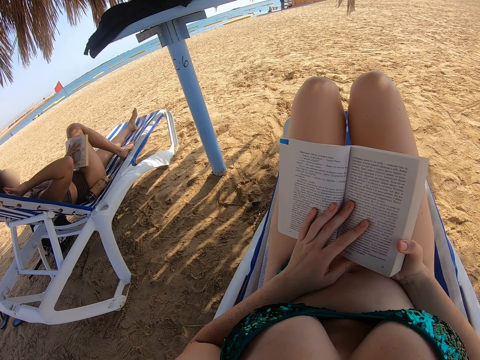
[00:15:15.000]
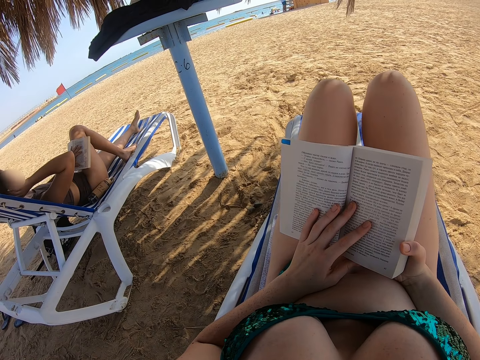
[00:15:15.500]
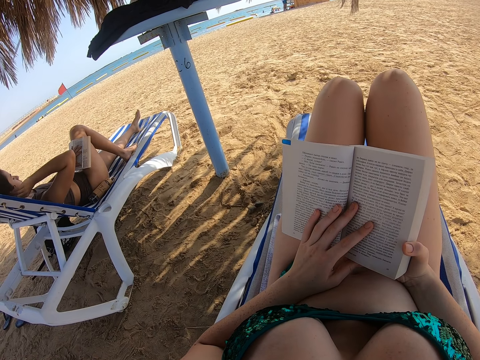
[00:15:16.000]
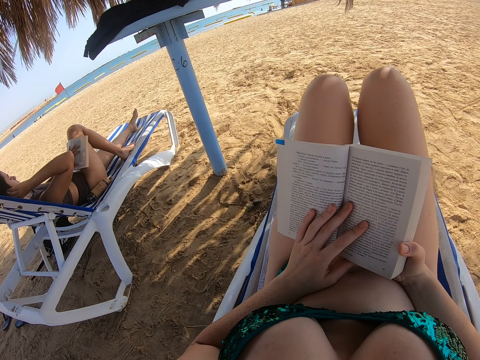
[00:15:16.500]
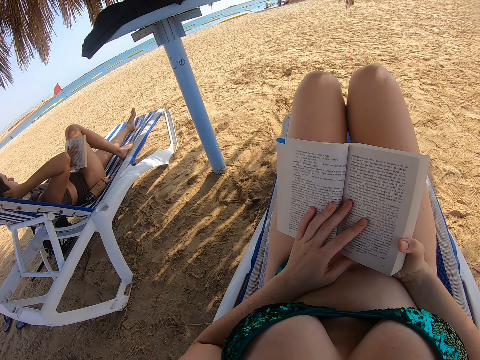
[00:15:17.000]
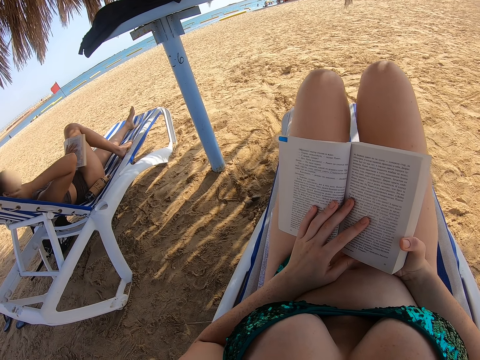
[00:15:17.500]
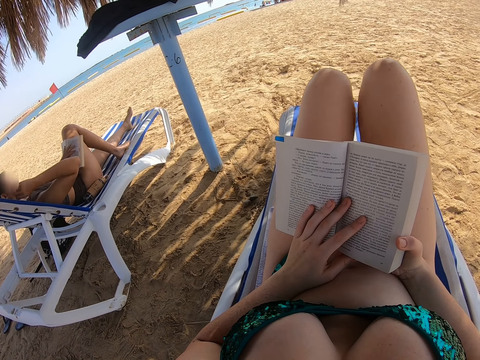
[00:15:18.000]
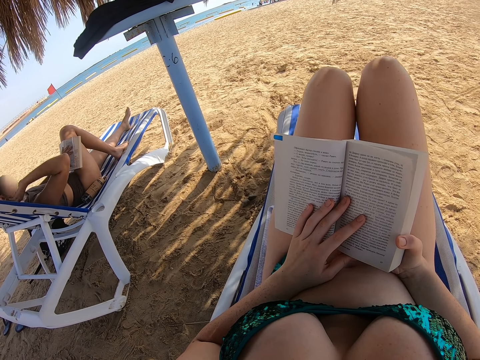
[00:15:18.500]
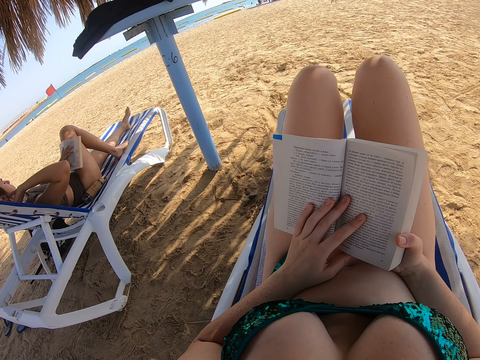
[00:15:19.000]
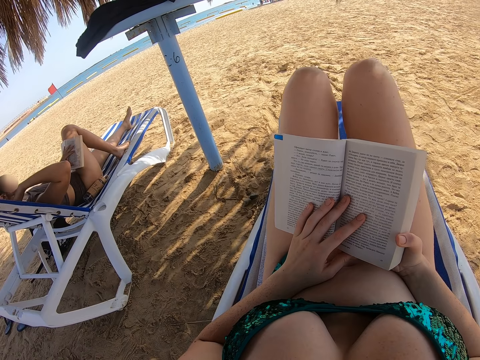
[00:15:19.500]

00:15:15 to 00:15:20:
The lady reads the book.

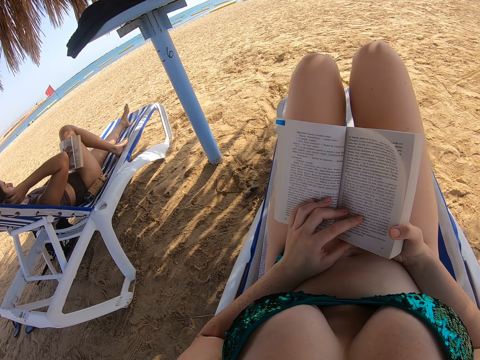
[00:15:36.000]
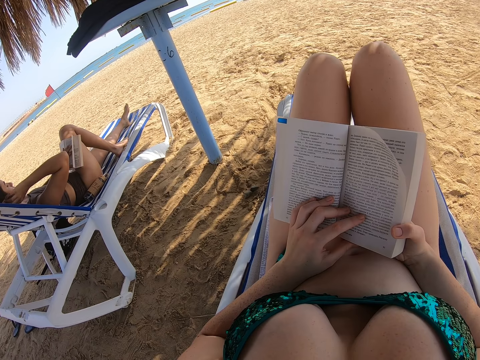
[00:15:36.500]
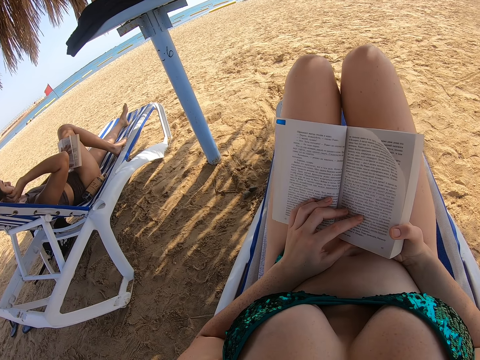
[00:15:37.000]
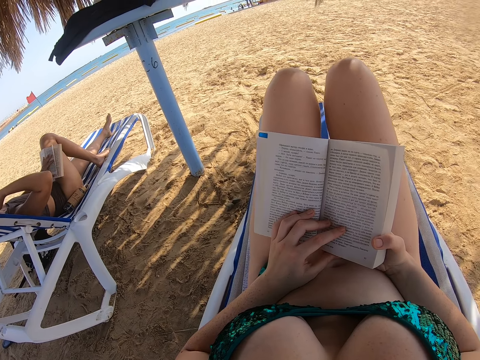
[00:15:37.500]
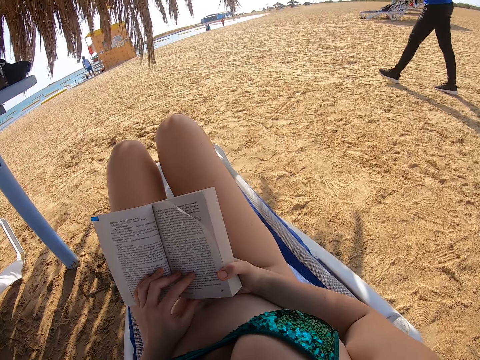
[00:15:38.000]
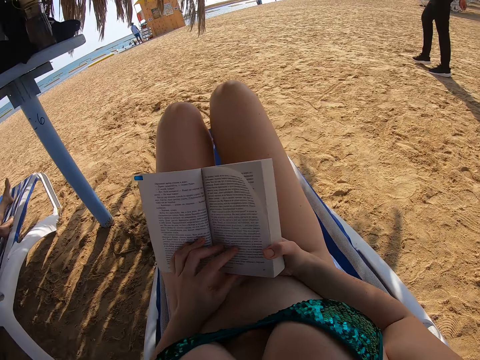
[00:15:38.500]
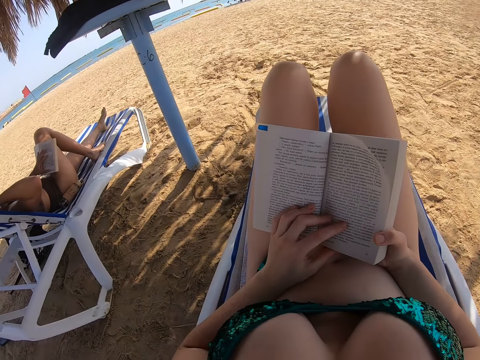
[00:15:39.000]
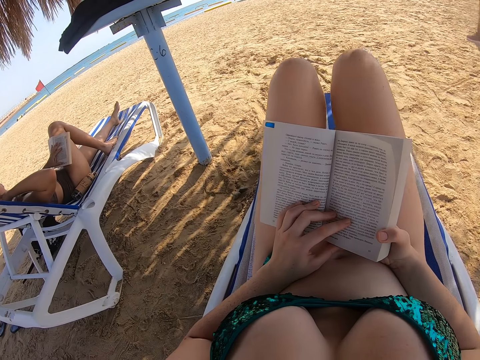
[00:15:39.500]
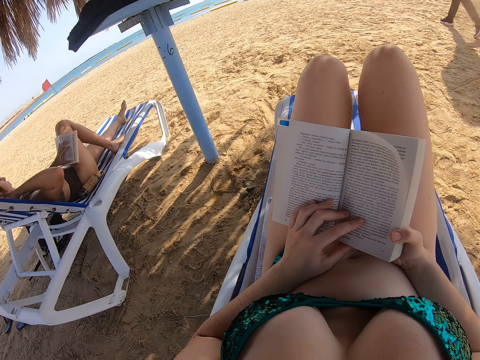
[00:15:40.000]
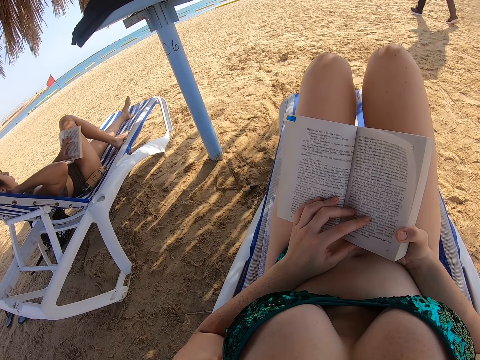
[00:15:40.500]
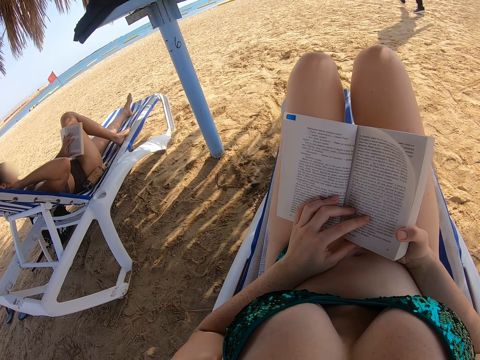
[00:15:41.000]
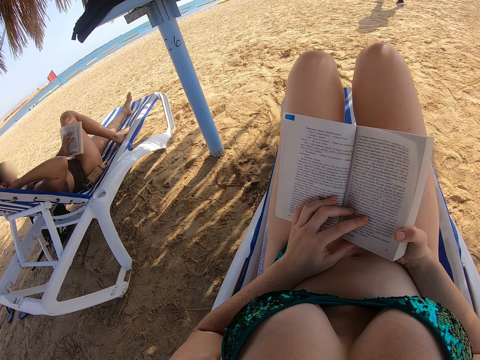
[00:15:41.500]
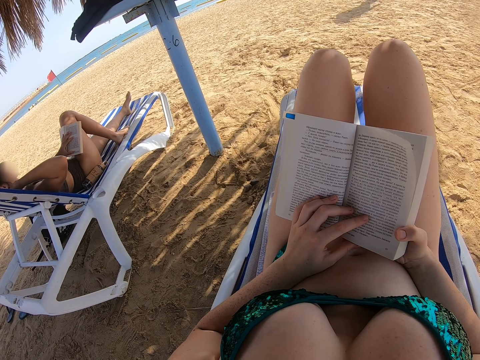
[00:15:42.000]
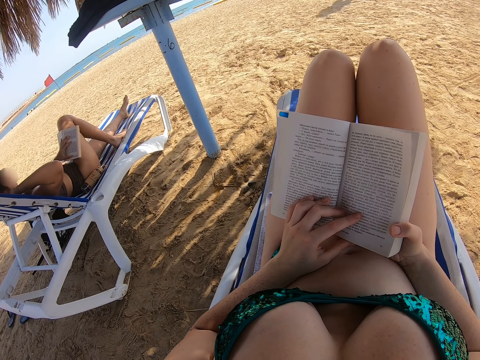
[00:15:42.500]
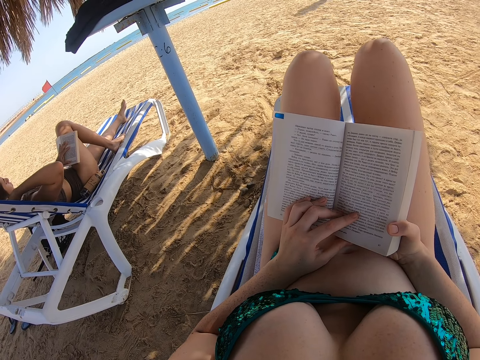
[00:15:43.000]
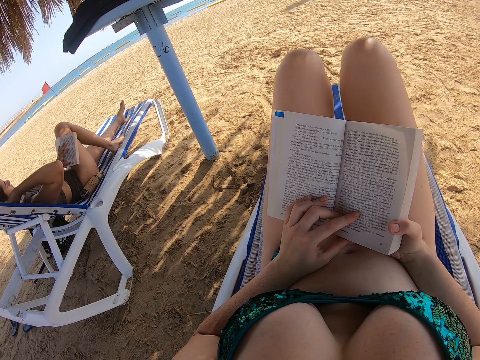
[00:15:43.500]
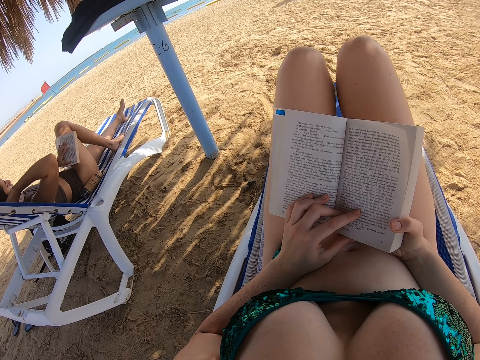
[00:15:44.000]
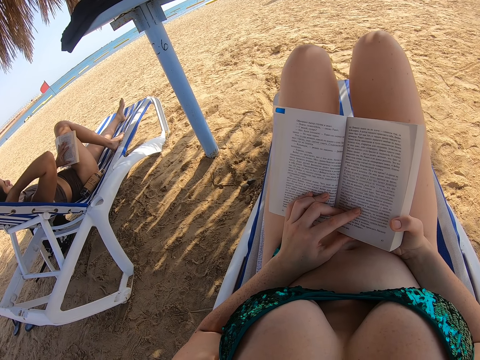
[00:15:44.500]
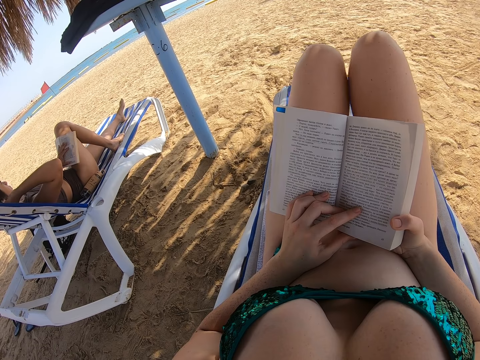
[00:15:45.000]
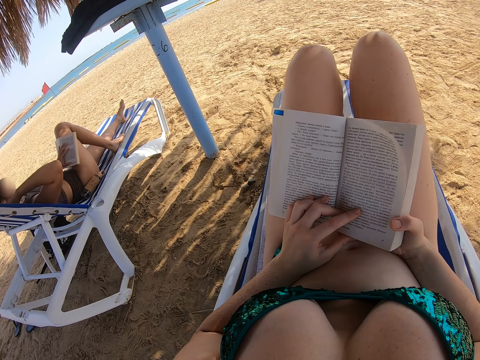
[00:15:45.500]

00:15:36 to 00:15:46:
The camera wearer turns around. A man walks to the beach. The camera wearer reads the book.

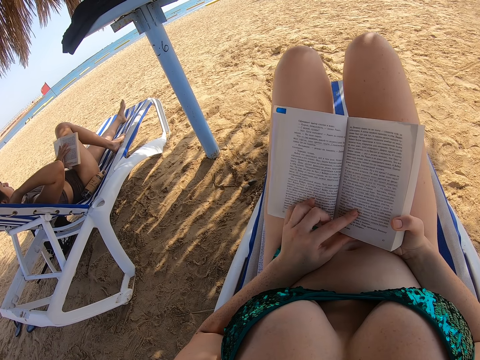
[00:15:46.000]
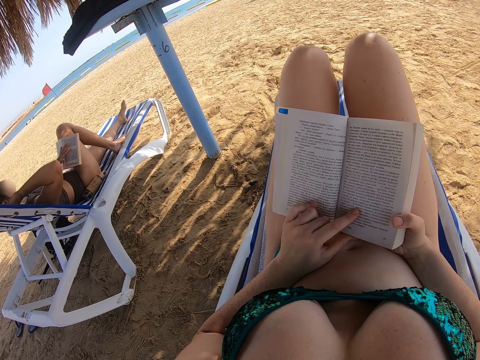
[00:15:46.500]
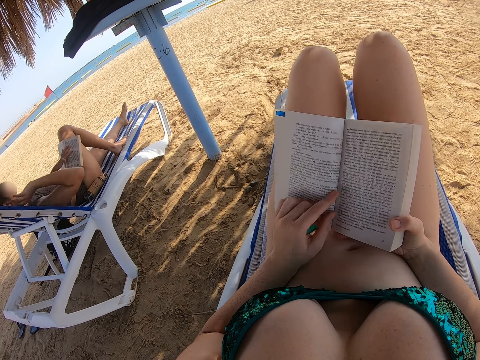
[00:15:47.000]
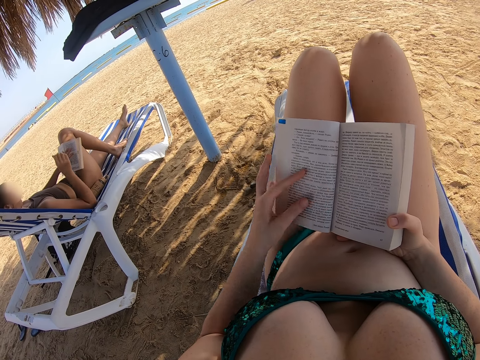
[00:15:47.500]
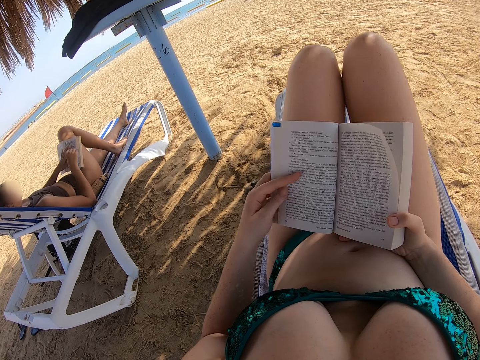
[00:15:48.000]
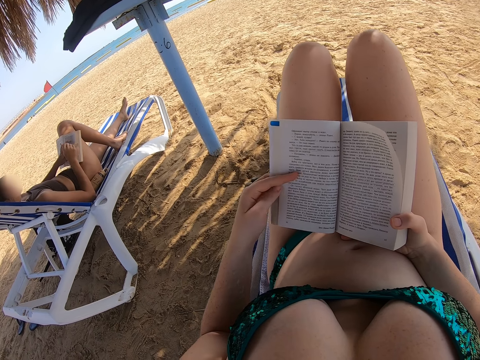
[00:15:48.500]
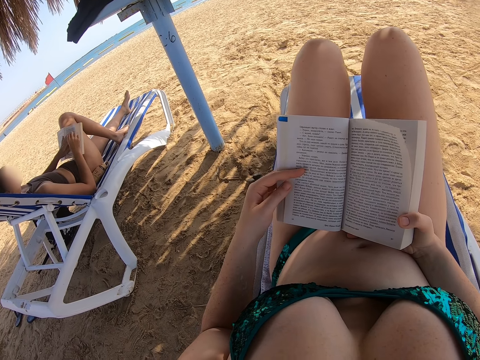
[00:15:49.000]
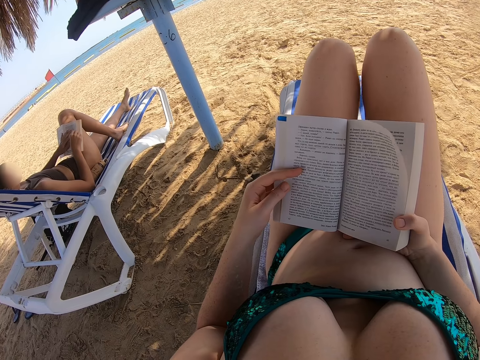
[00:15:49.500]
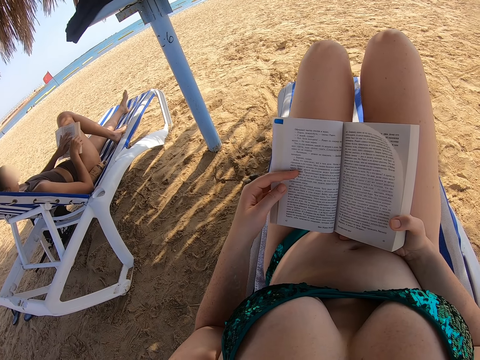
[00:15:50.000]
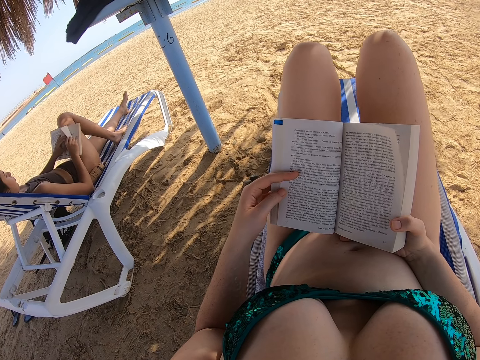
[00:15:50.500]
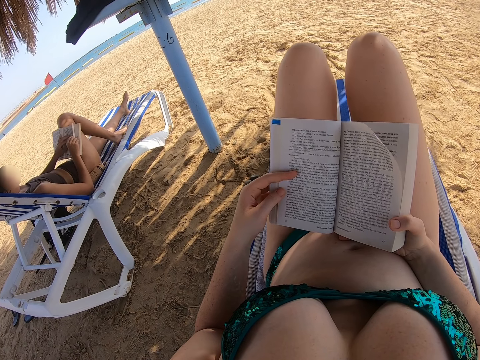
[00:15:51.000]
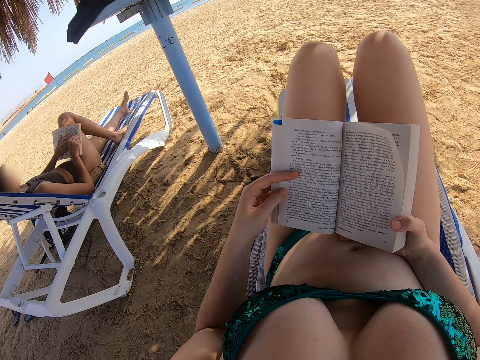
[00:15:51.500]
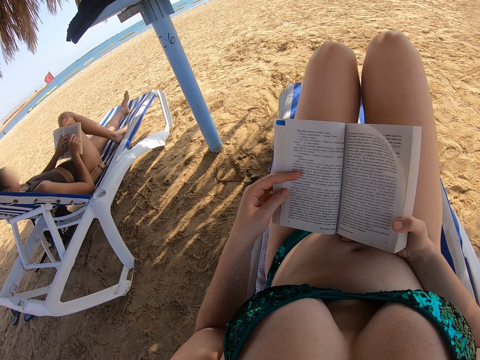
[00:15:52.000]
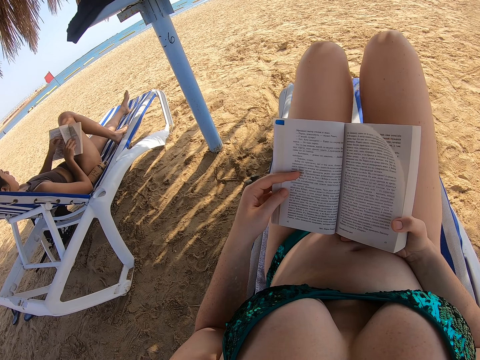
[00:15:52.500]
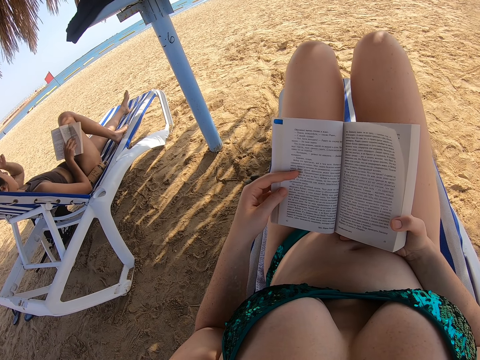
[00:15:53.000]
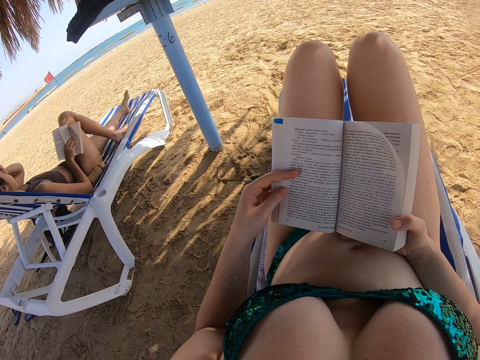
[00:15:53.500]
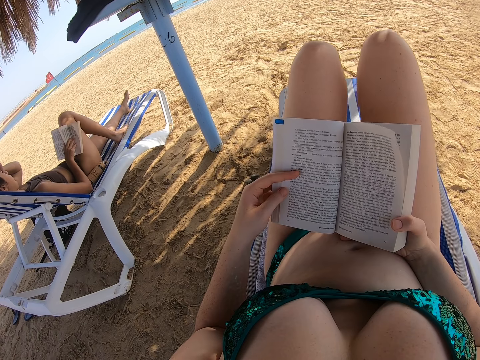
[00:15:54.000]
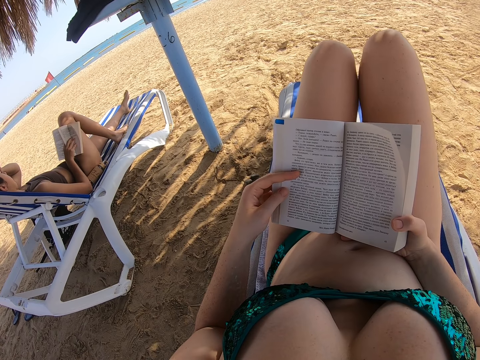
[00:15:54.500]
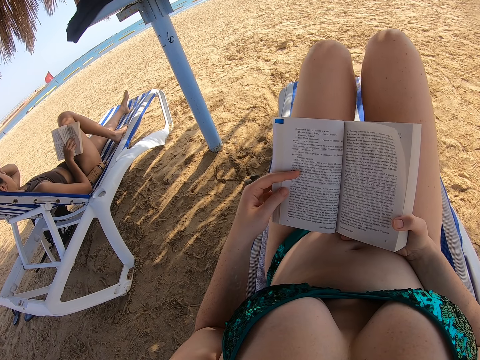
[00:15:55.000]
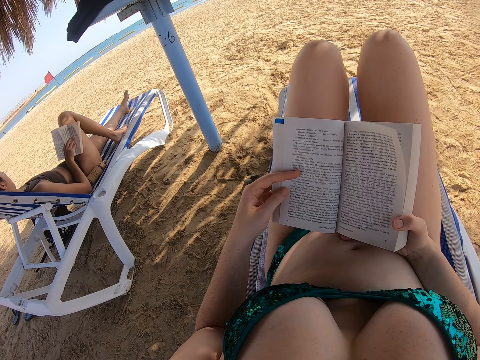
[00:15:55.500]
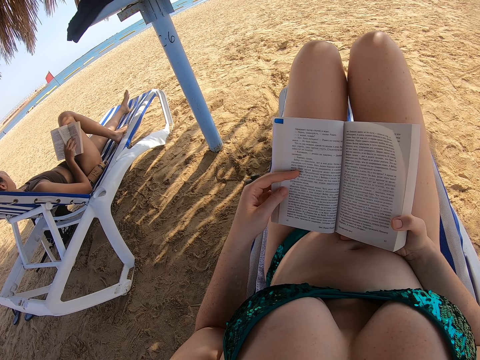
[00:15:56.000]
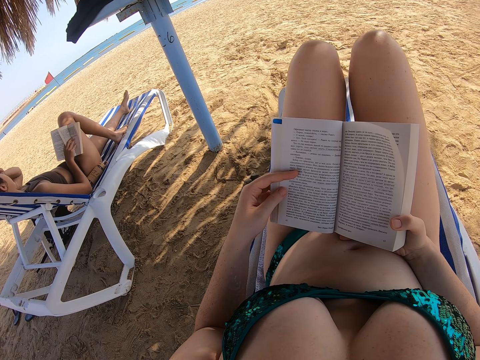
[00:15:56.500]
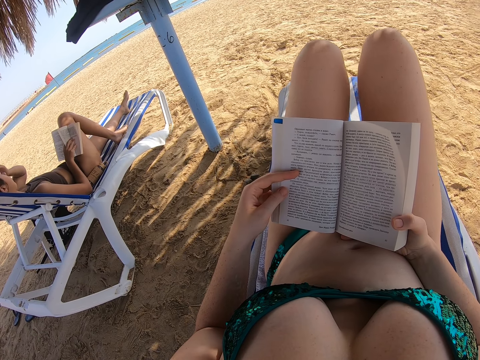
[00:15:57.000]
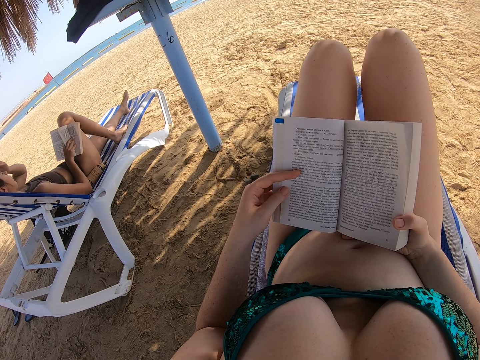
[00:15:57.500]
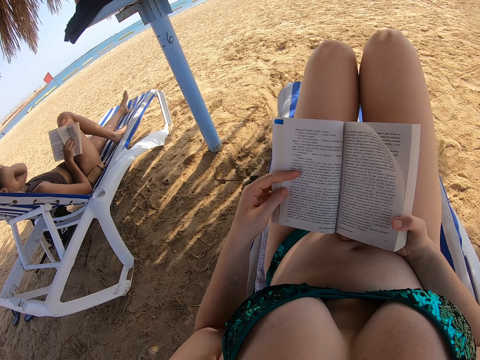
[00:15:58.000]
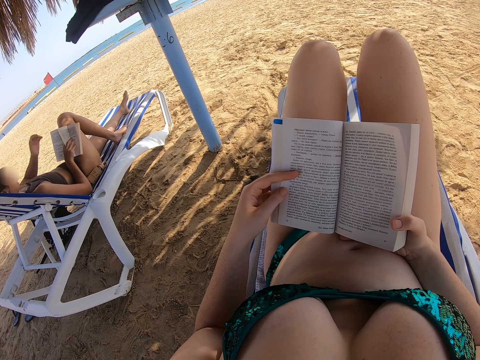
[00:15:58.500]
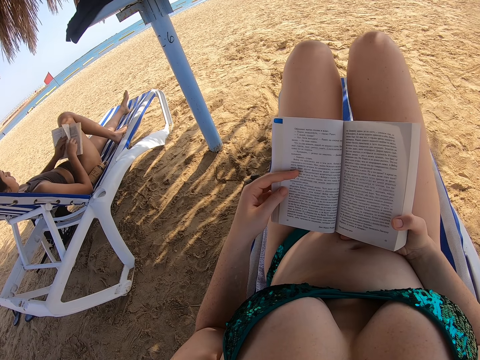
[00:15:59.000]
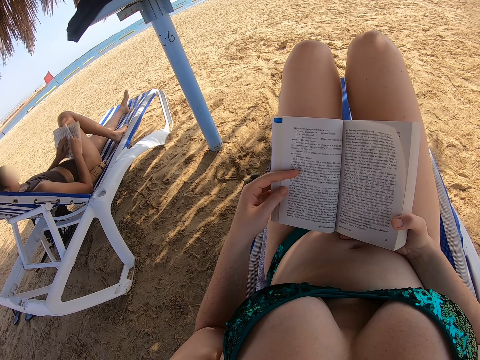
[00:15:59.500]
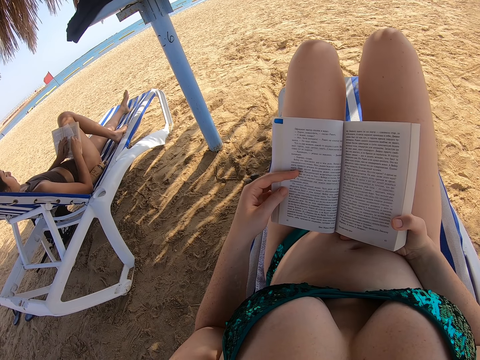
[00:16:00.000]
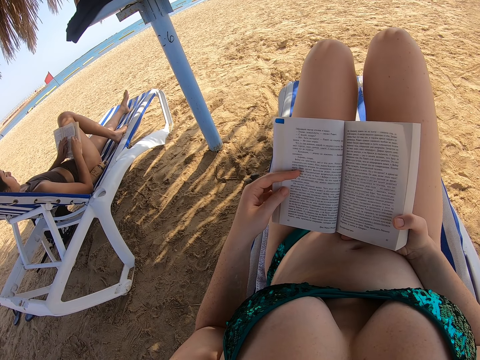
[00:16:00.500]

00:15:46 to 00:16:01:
The lady holds the book with the right hand. The lady scratches the face and reads the book. The lady places the left hand on the book and reads the book.
